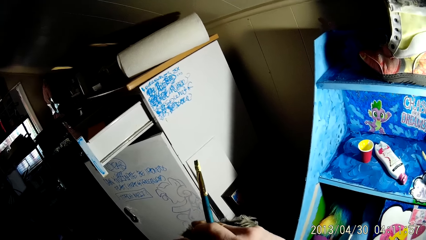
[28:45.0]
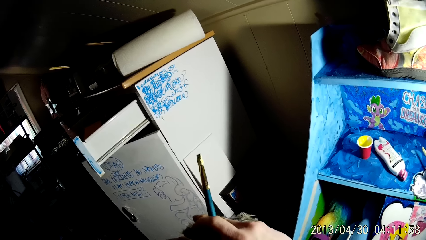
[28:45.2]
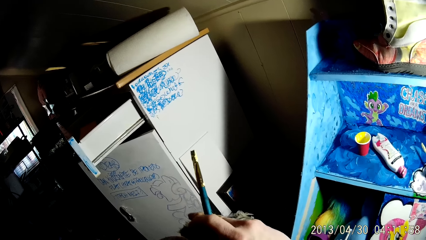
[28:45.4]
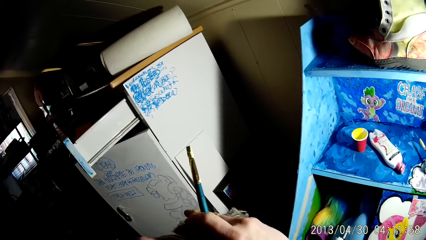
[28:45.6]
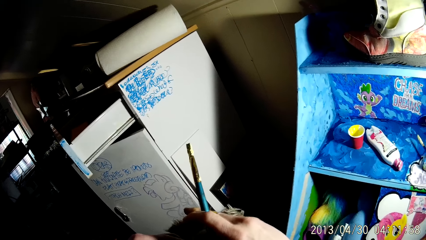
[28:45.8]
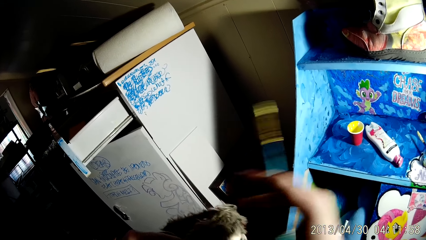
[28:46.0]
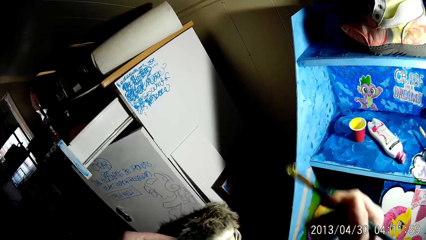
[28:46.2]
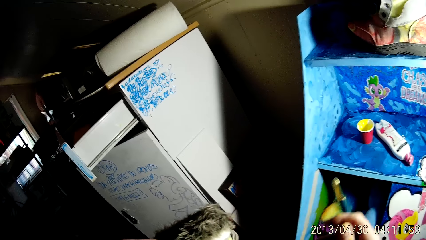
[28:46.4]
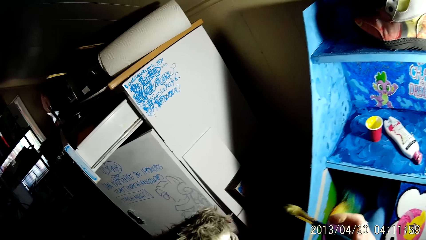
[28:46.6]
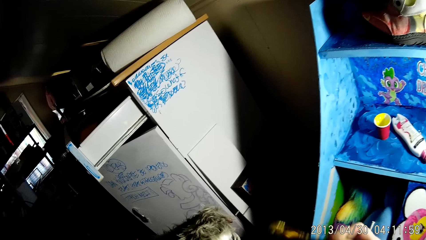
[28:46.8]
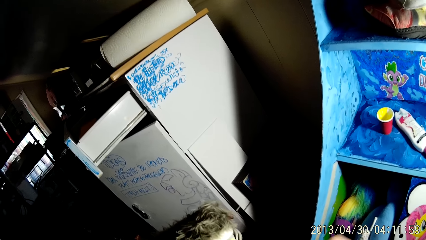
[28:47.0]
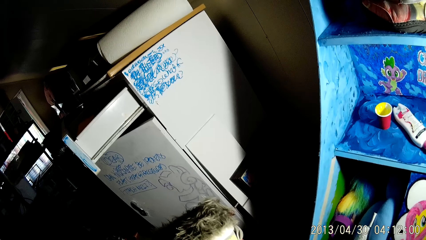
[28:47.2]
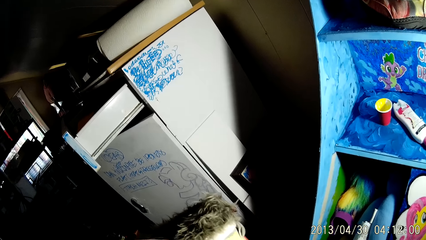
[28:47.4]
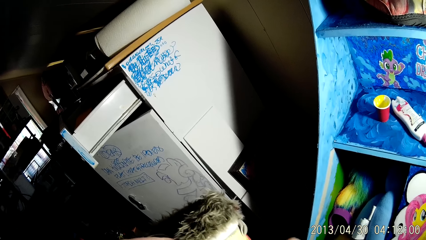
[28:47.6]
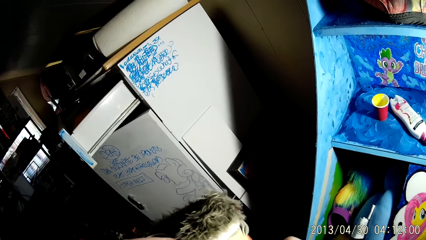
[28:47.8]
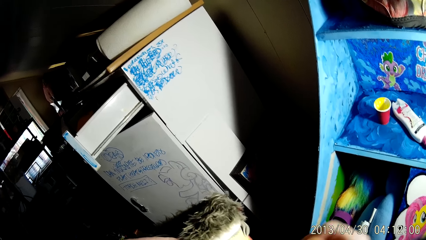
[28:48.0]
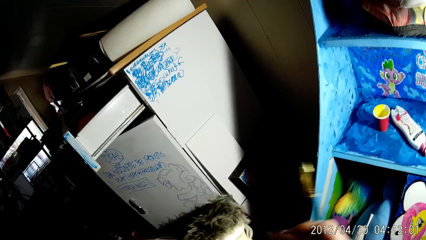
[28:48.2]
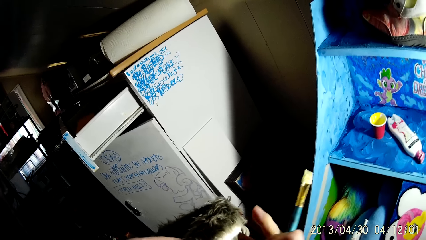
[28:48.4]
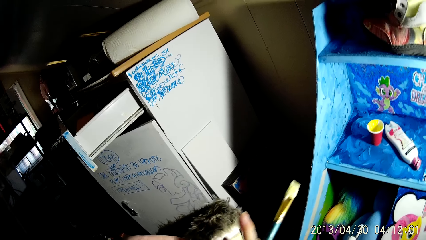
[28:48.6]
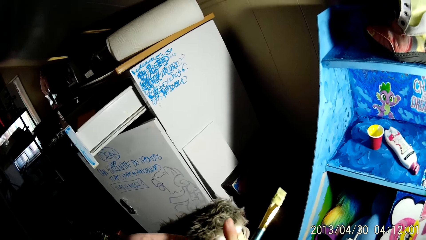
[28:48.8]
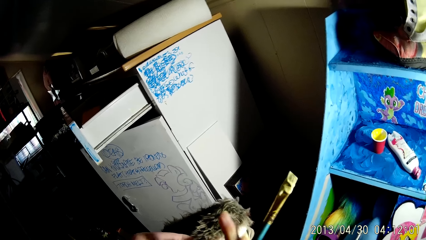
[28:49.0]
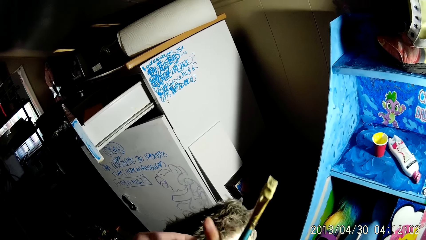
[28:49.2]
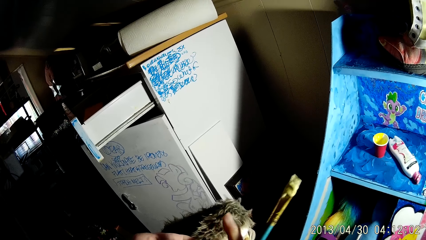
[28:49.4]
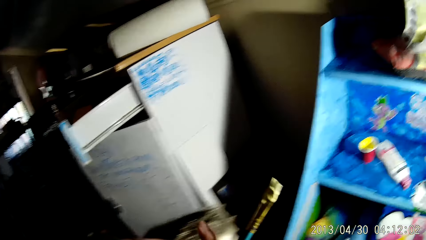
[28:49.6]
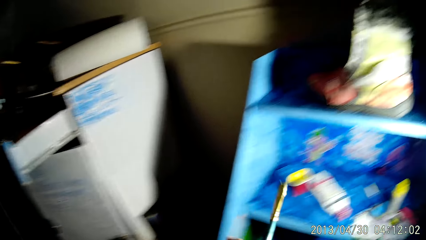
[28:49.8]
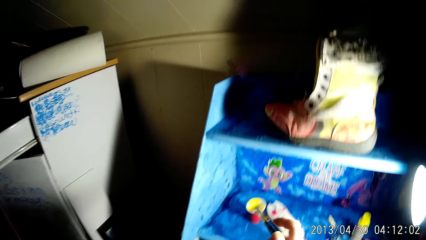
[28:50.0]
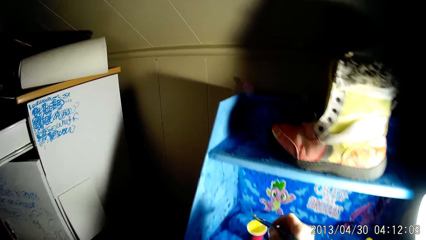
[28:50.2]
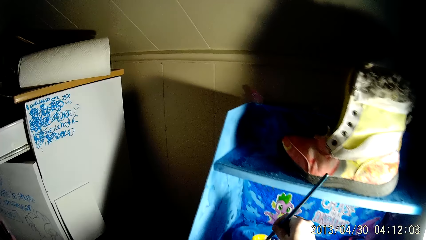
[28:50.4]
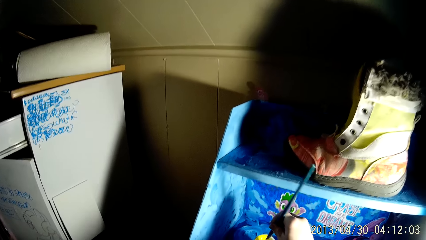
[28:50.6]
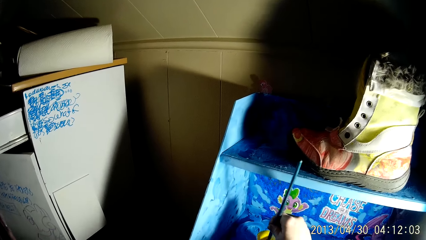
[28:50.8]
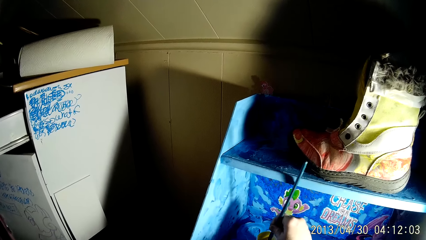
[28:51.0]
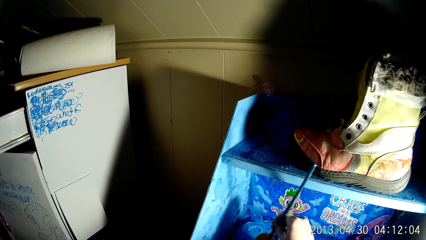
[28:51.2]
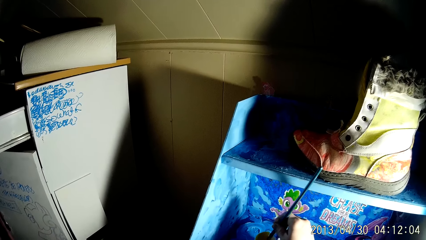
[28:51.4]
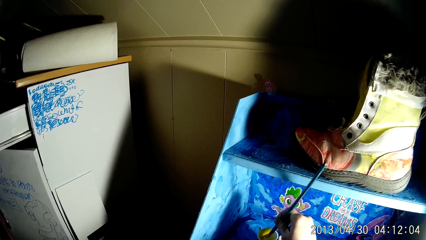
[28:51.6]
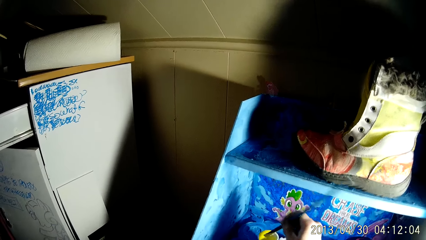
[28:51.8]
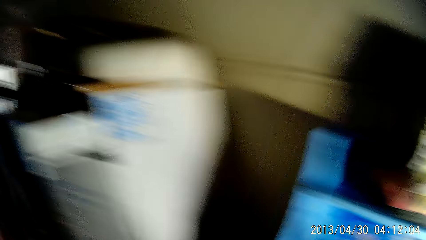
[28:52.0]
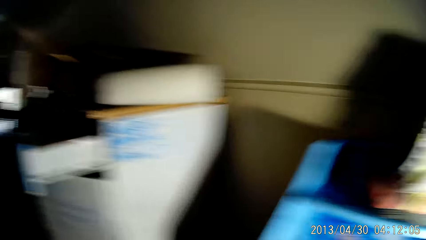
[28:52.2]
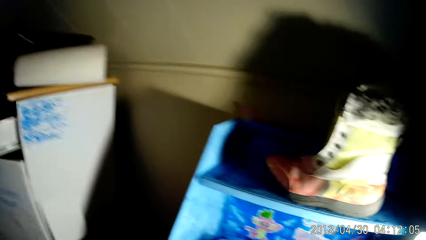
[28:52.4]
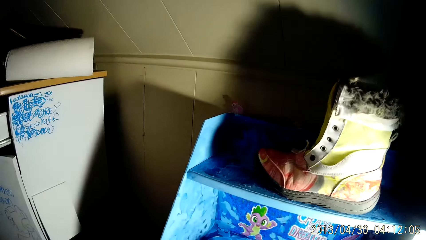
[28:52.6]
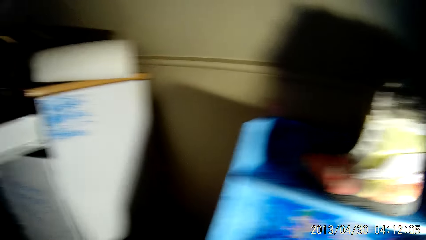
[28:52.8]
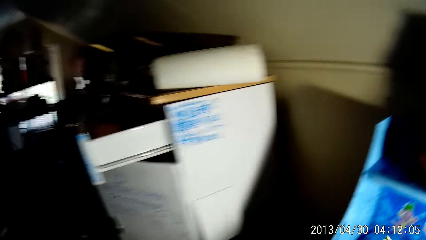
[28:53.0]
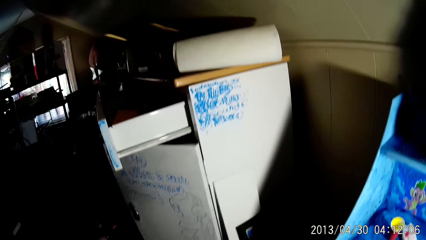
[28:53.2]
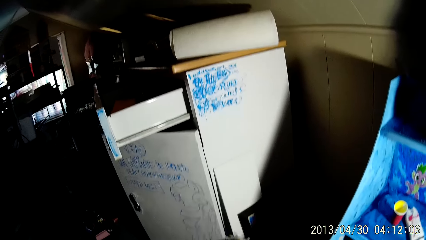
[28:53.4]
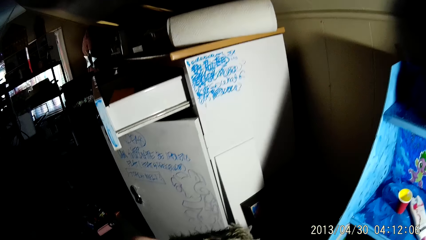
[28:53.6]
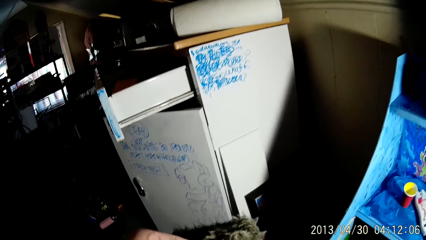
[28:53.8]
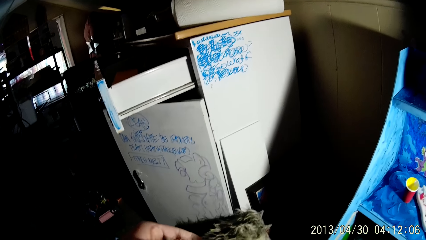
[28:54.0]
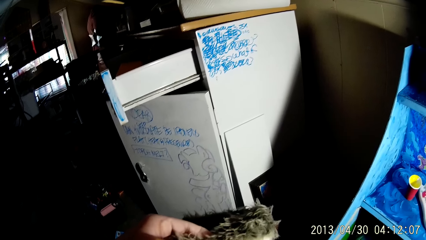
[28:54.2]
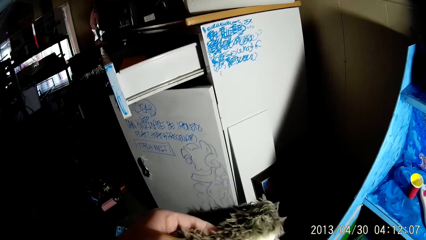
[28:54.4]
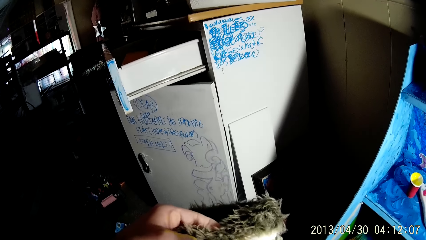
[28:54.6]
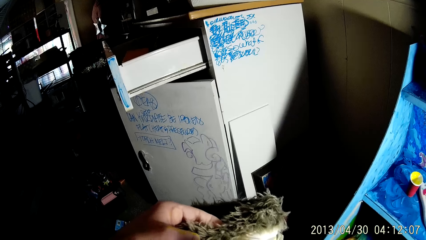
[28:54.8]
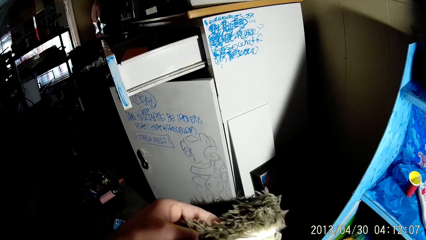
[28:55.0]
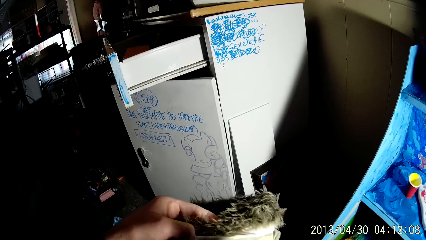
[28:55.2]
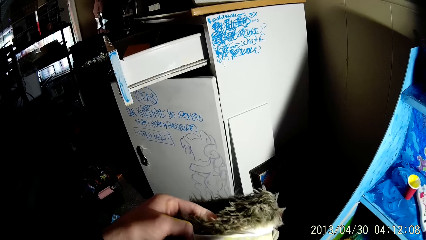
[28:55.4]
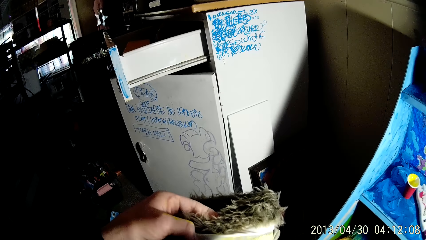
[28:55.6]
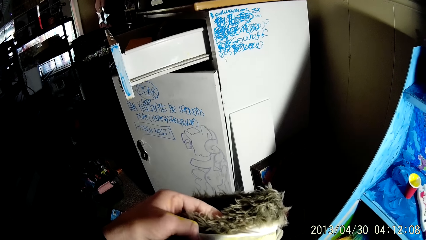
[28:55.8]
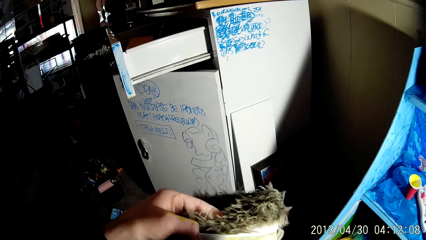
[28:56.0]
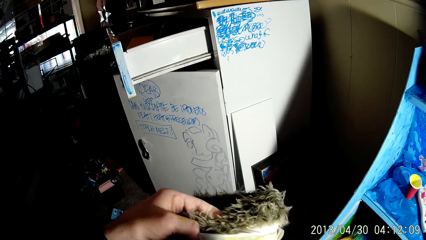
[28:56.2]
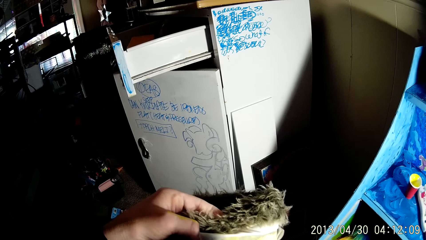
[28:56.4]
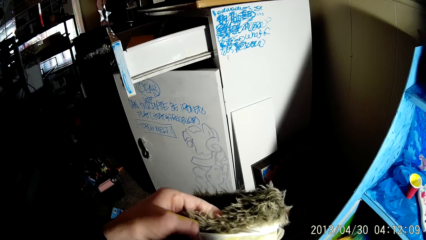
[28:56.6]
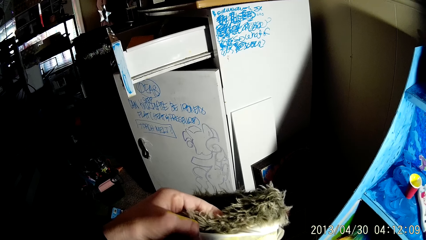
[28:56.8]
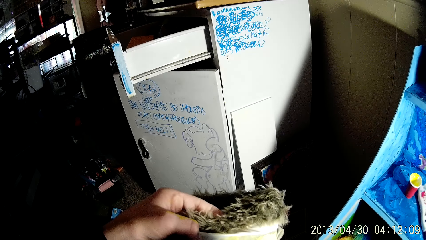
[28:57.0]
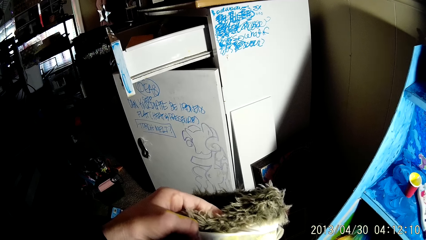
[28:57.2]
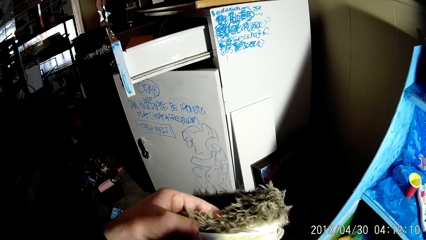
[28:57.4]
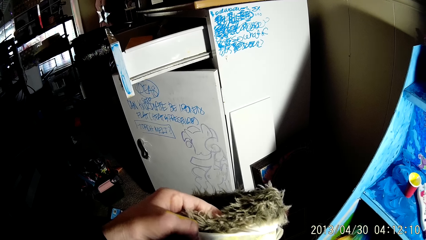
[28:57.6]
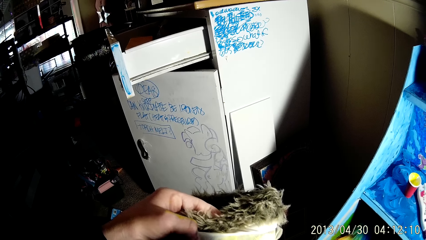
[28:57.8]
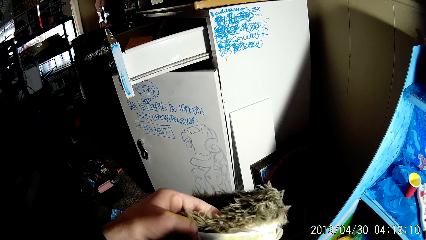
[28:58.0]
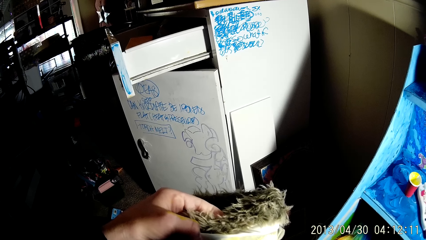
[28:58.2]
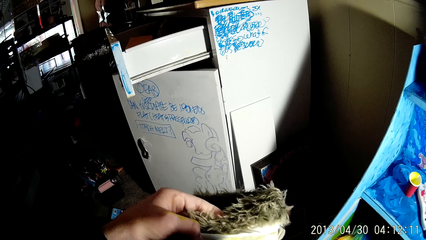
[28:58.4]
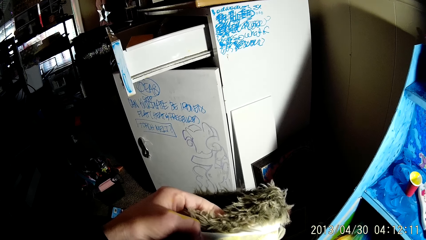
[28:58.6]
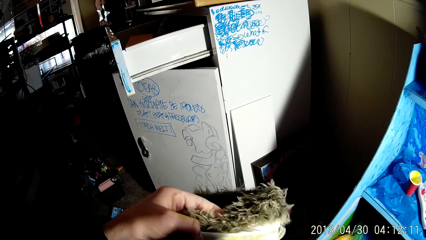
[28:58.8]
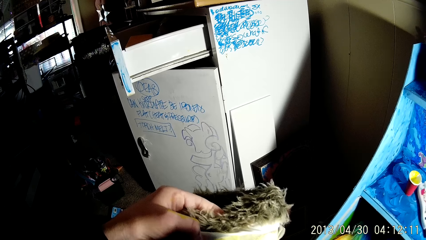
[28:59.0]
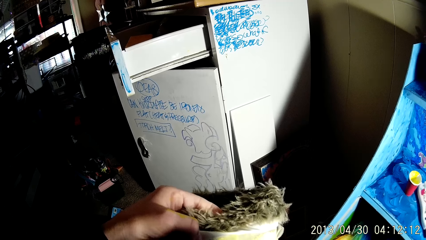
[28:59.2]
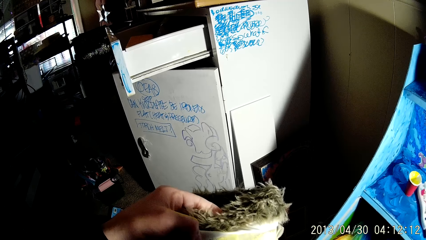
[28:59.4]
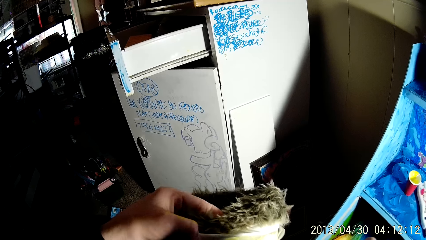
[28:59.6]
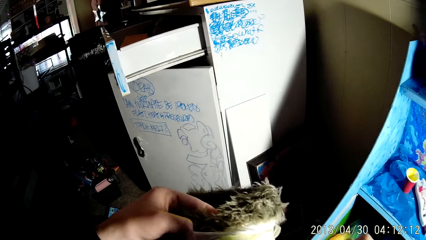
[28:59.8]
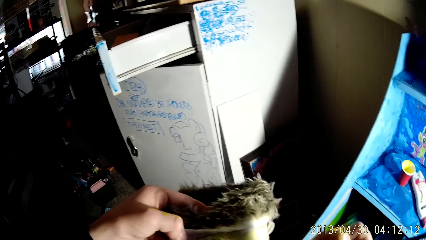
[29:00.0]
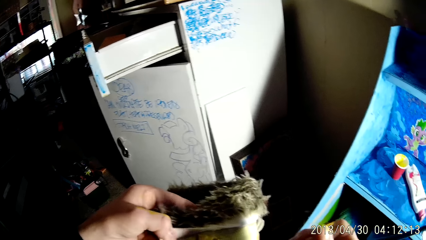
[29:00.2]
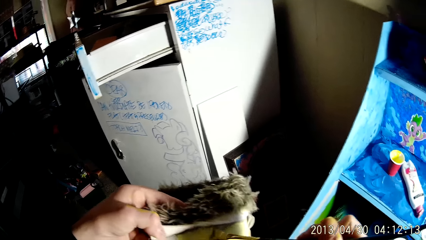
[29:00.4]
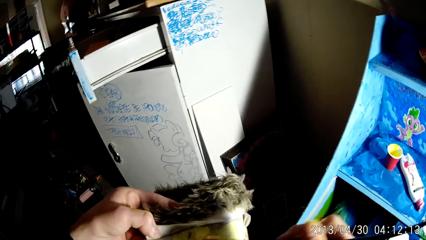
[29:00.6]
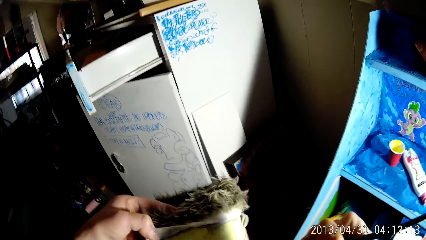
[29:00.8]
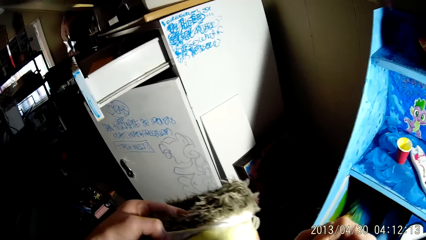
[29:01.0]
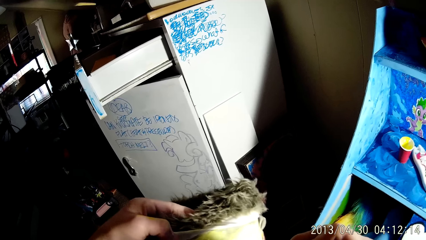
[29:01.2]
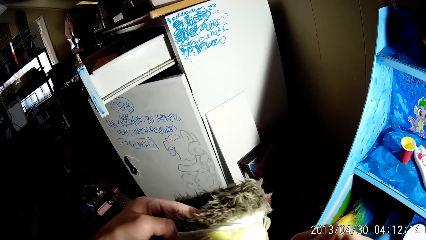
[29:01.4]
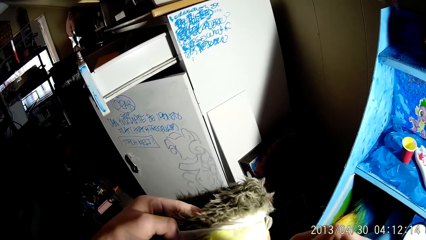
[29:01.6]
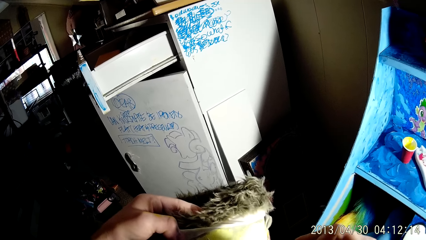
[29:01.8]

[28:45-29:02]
The camera wearer paints the shoe. He cleans off some paint on the boot with his right hand. He dips the brush into the cup on the shelf with his right hand. He holds the boot with his left hand. He paints the boot with the brush with his right hand.
